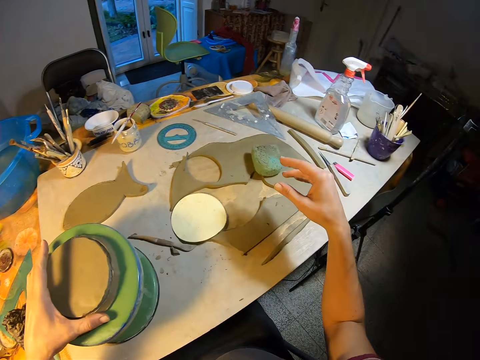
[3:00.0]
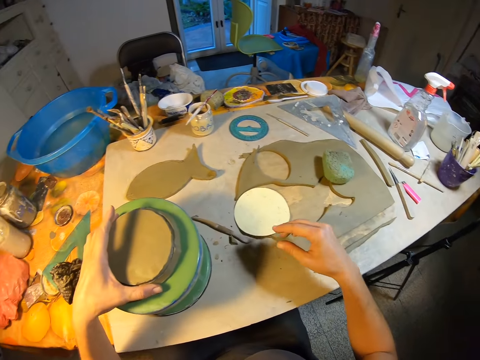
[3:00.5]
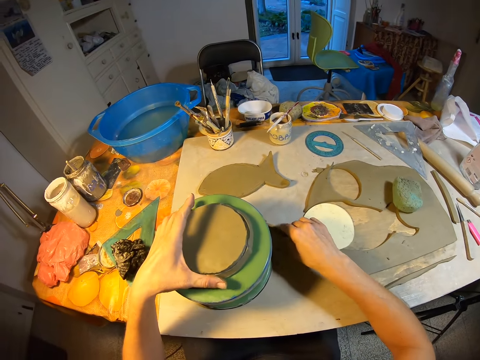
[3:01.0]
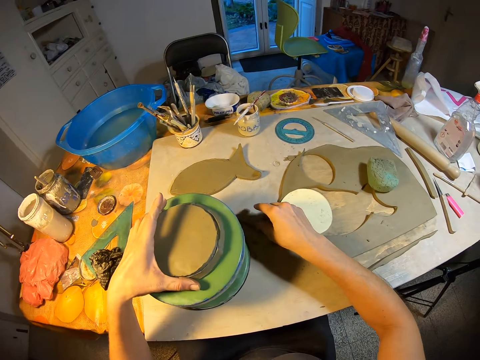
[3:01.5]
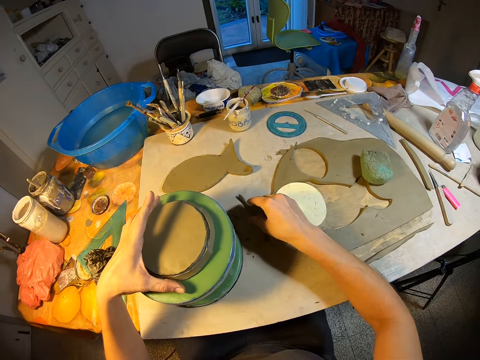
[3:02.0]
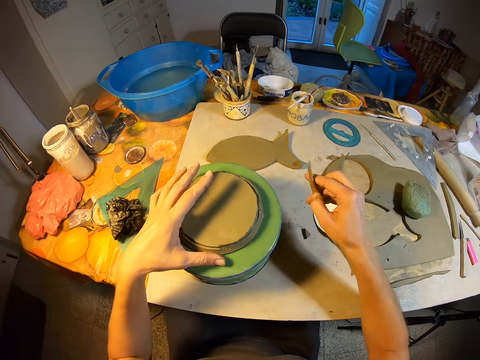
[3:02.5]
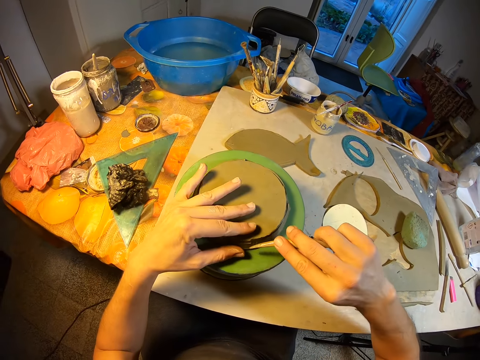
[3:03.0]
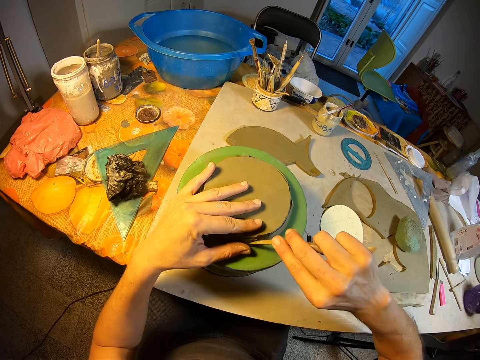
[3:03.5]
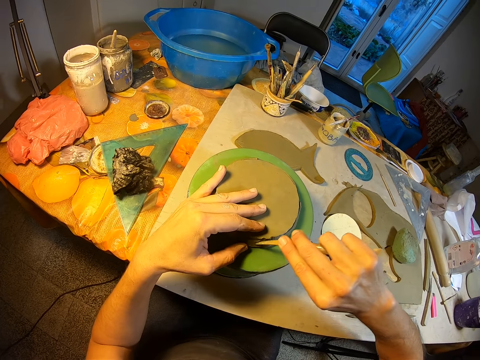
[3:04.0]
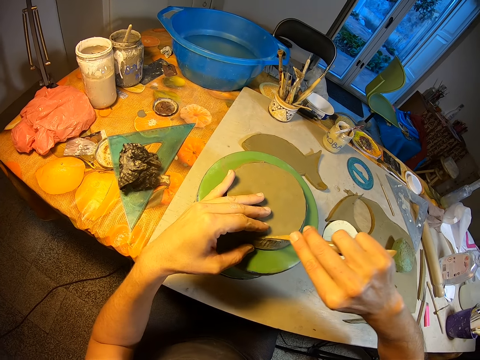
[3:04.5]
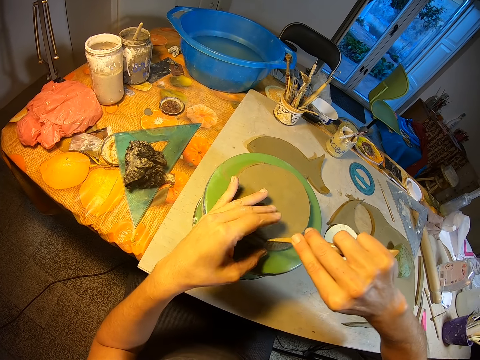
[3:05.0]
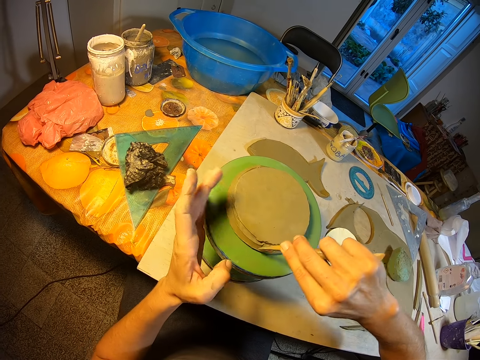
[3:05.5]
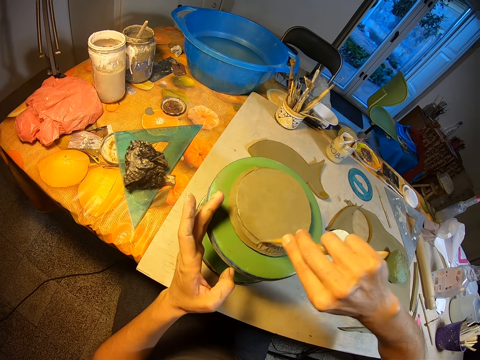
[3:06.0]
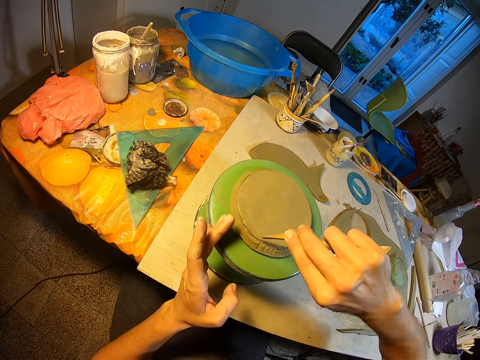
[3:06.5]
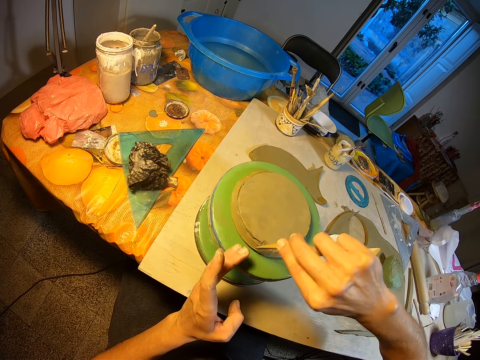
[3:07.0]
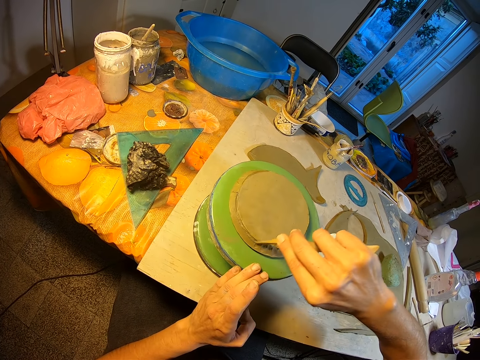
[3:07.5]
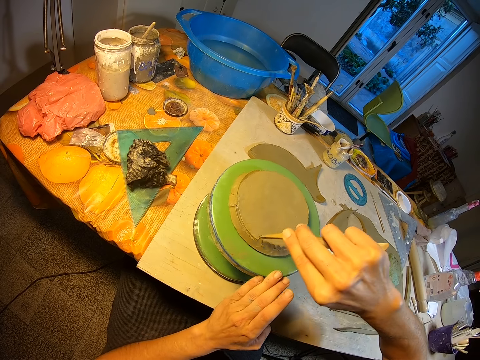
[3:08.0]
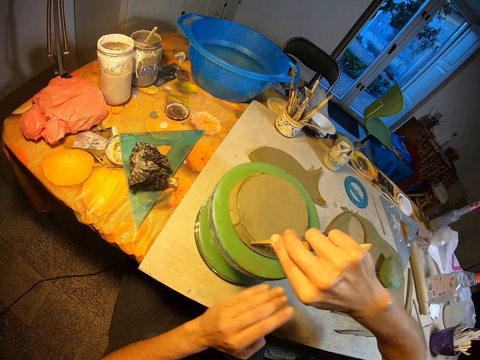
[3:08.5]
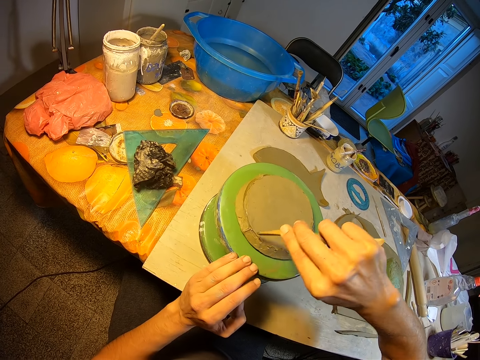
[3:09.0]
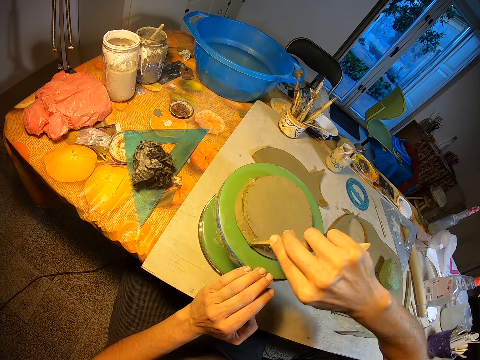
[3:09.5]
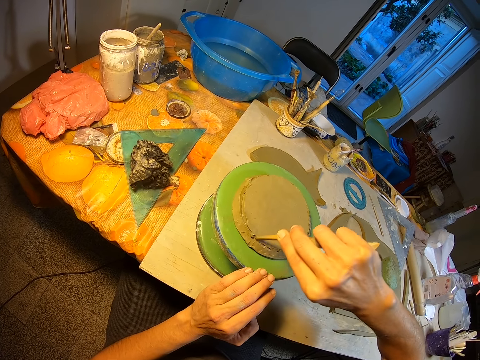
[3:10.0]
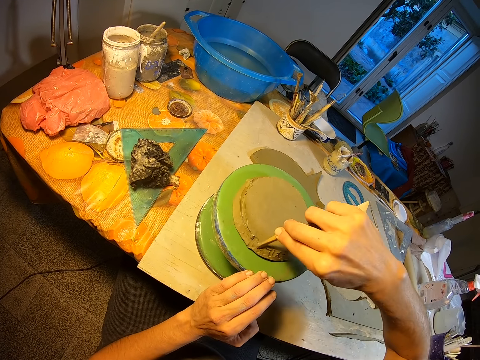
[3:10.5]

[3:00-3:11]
The camera wearer picks the scraper or stick on the board on the table with his right hand. He smoothens the edges of the clay on the throwing wheel with the scraper in his right hand. He models the clay polymer with the stick. He rotates the throwing wheel with his left hand.

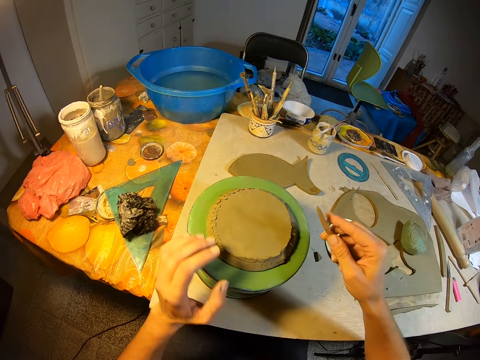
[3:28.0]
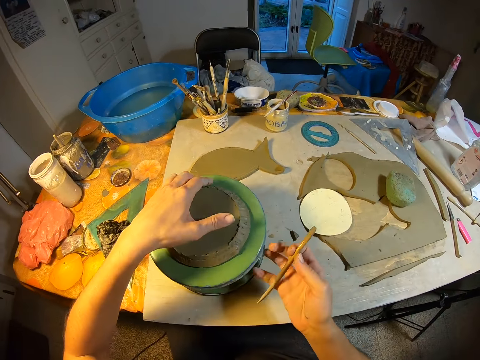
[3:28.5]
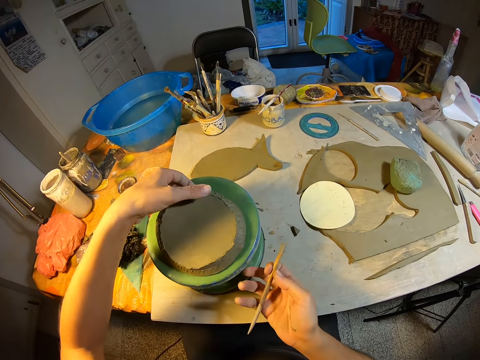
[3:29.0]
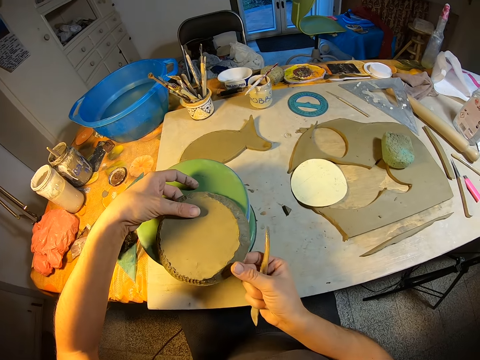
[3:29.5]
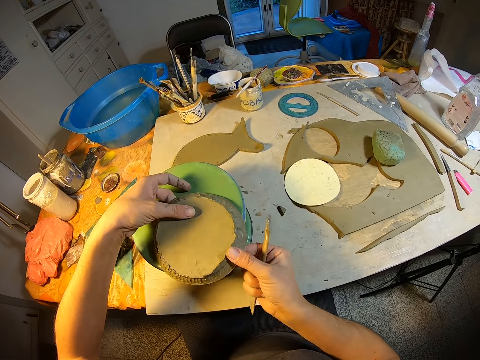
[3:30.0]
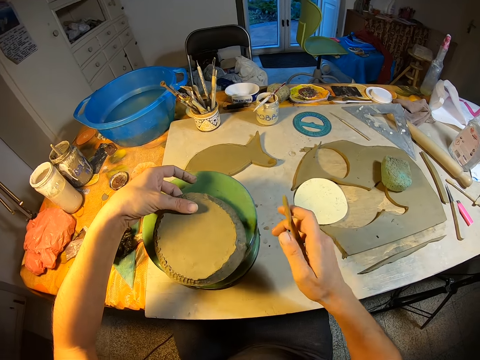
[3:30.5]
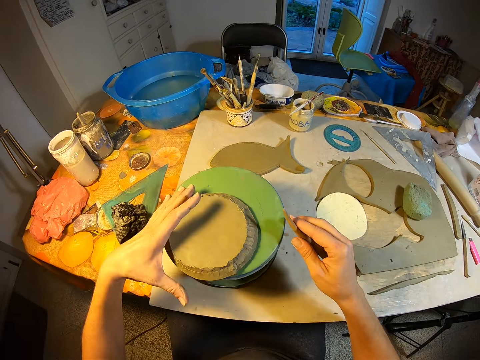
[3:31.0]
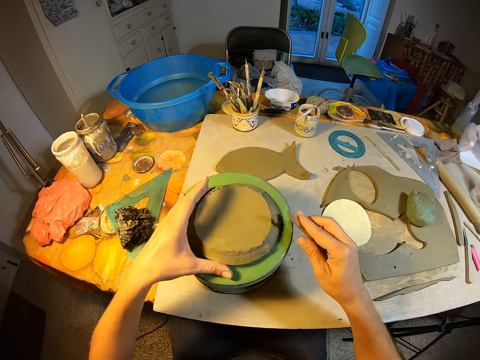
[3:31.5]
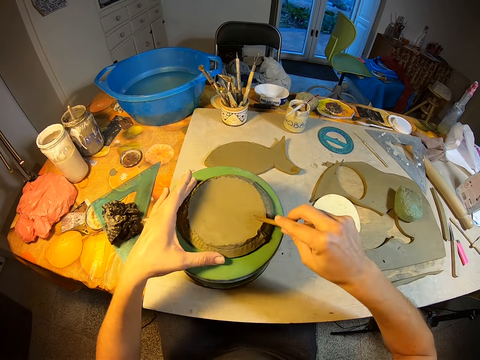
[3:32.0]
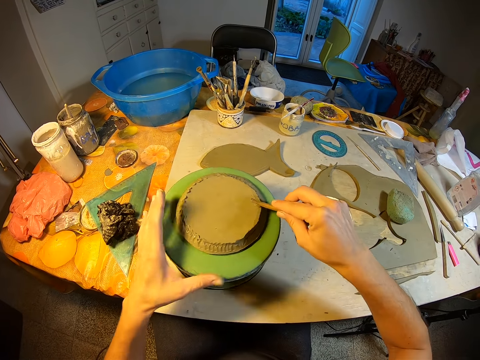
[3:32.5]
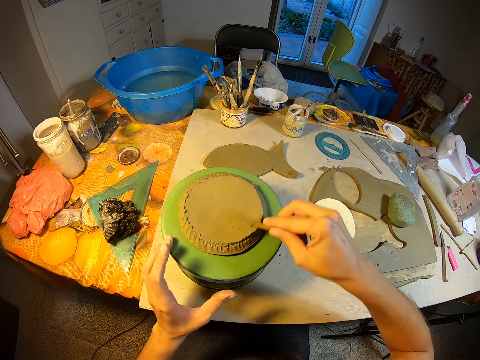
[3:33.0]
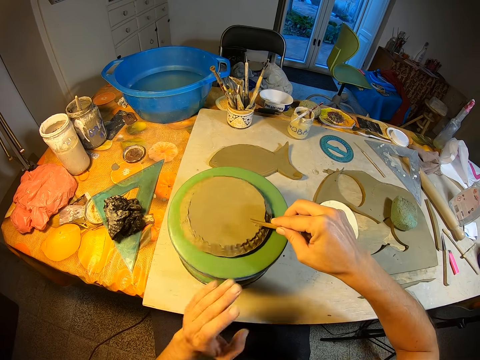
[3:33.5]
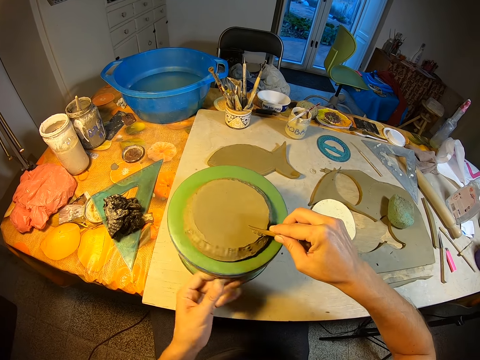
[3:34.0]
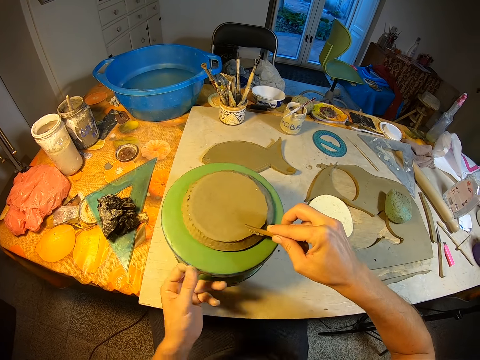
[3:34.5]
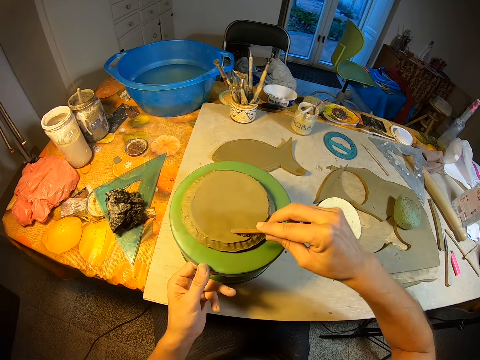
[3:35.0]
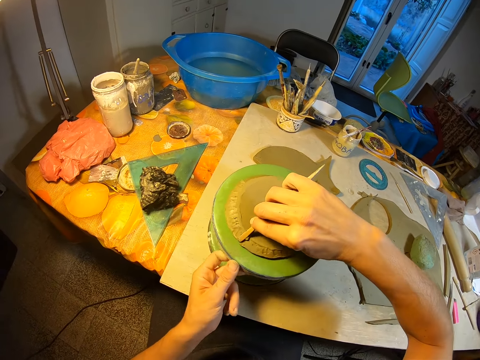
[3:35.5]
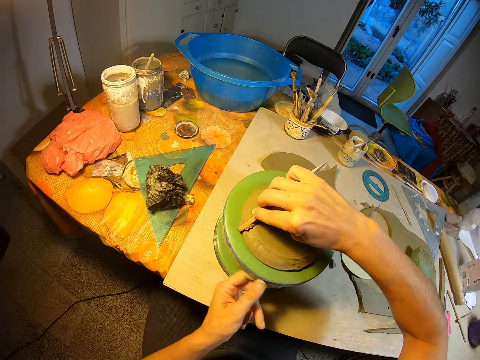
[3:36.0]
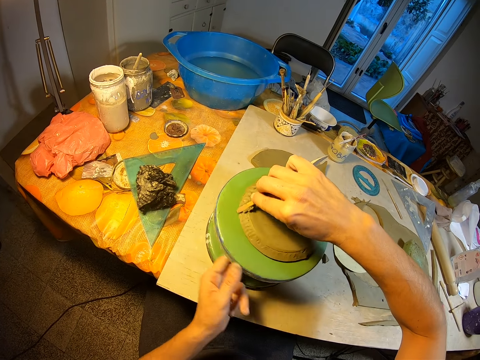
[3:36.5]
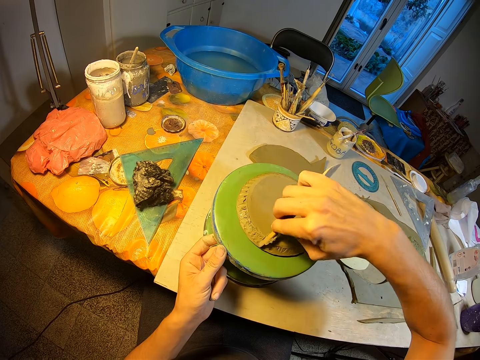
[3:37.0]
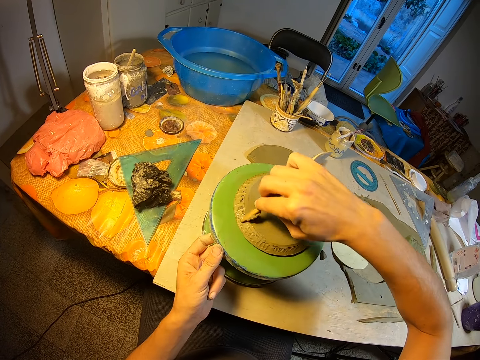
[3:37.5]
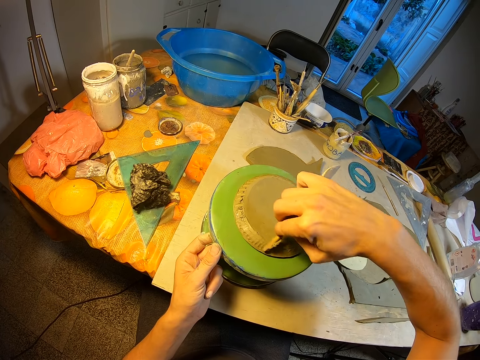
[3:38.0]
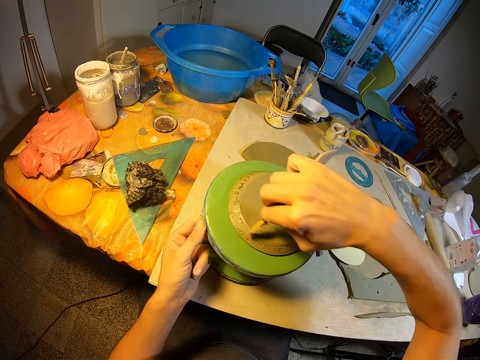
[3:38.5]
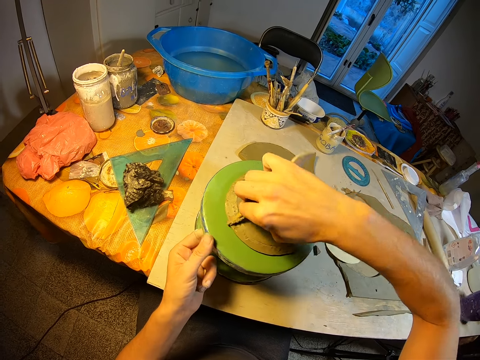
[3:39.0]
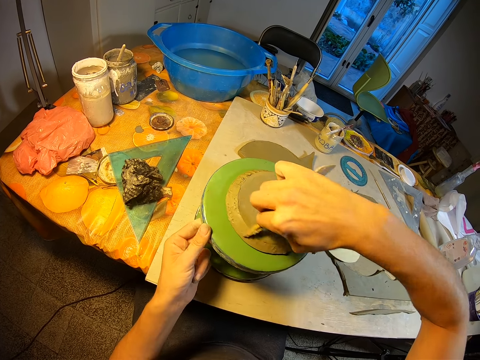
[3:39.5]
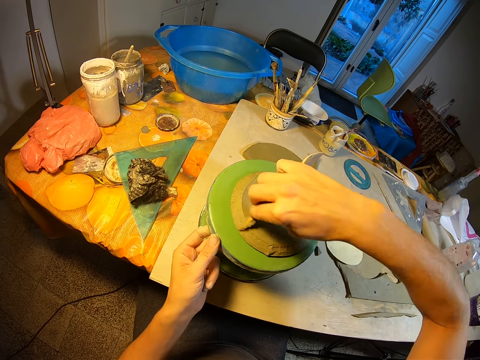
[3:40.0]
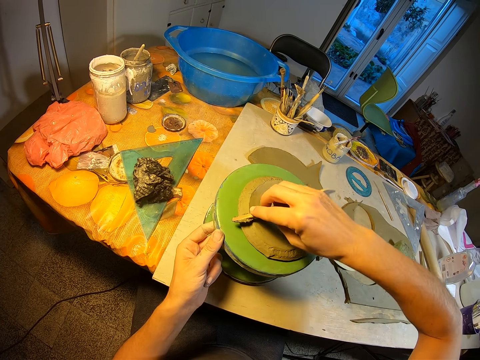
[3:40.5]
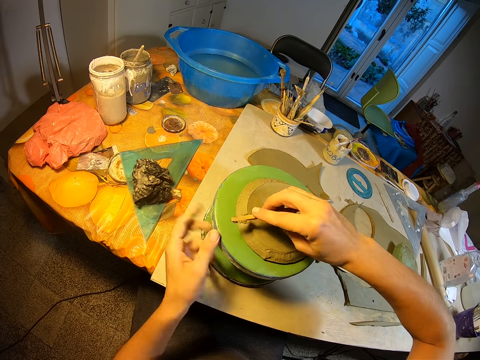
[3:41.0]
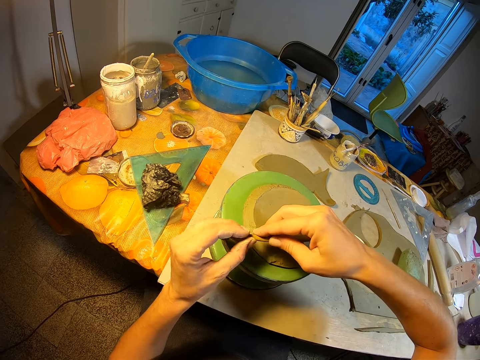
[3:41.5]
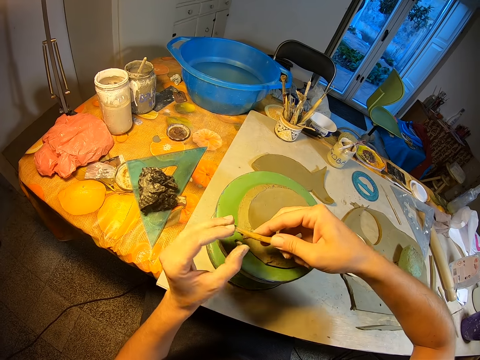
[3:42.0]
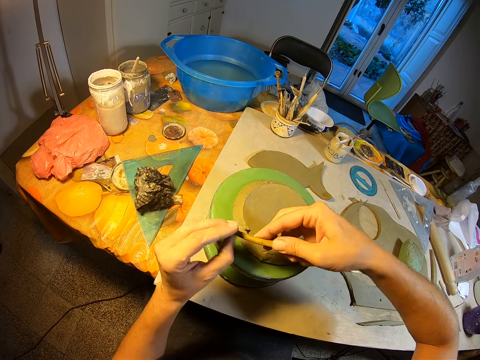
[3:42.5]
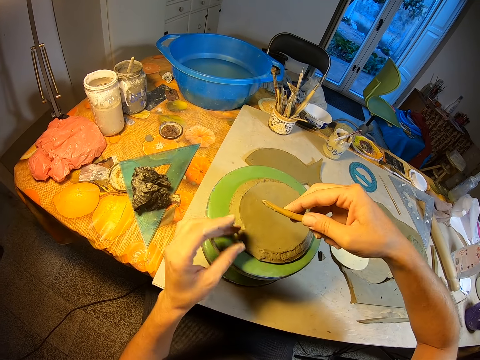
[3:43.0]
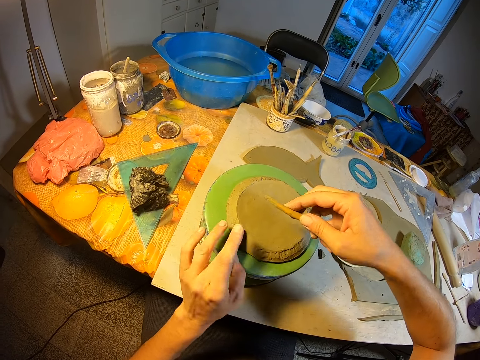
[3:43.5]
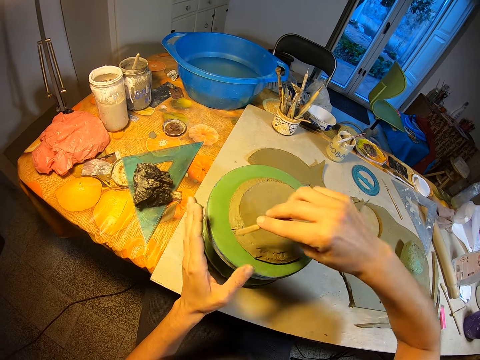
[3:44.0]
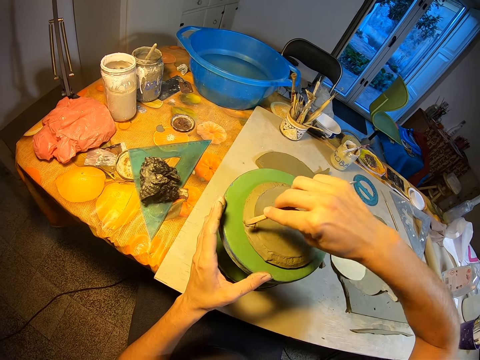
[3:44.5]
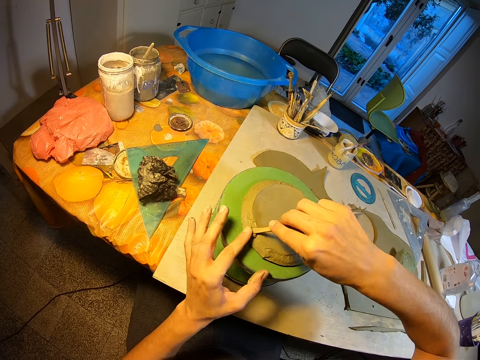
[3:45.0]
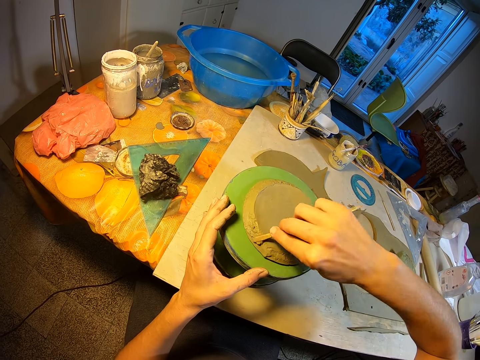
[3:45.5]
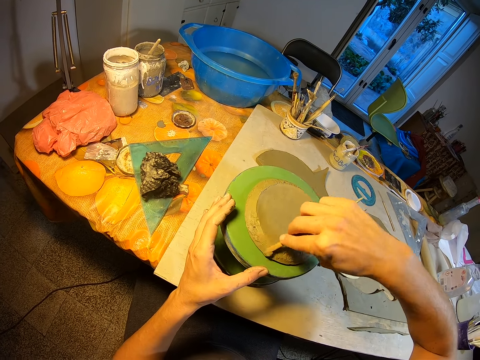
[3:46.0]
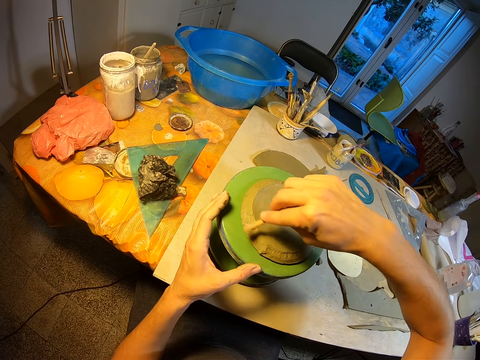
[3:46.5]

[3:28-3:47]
The camera wearer holds the clay with both hands. He adjusts the clay on the throwing wheel with his left hand. He smoothens the clay on the throwing wheel with the scraper in his right hand. He rotates the throwing wheel with his left hand. He removes the clay on the tip of the scraper in his right hand with his left hand. He puts the clay on the clay on the throwing wheel with his left hand. He smoothens the clay on the throwing wheel with the scraper in his right hand.
